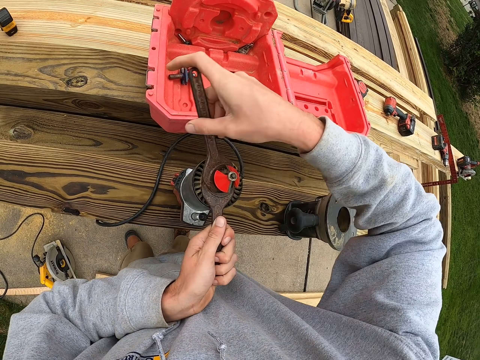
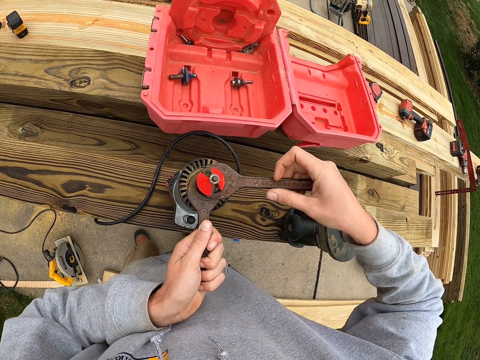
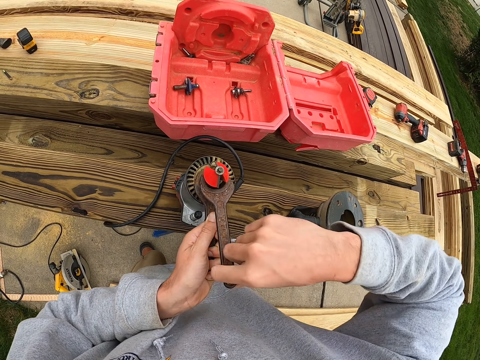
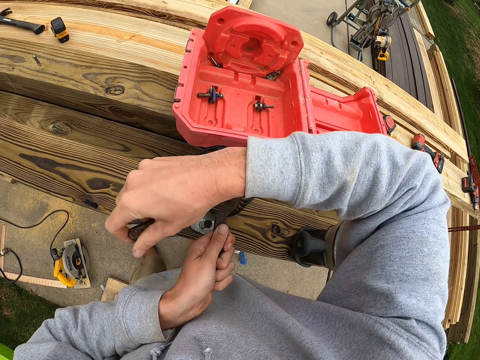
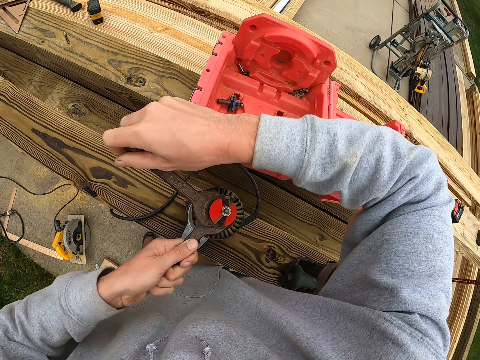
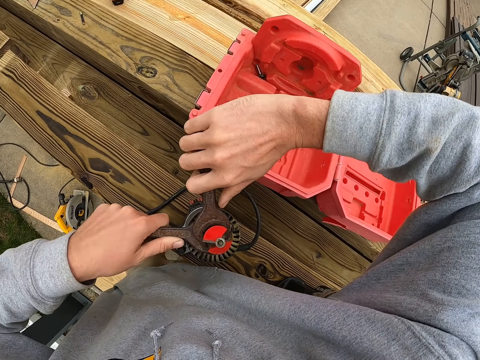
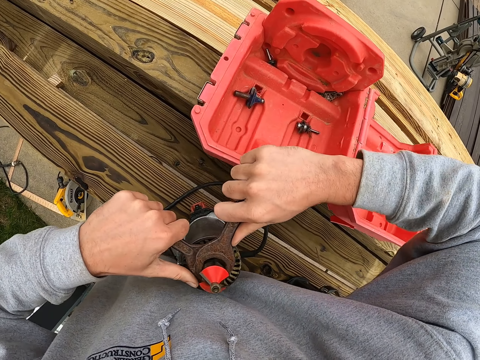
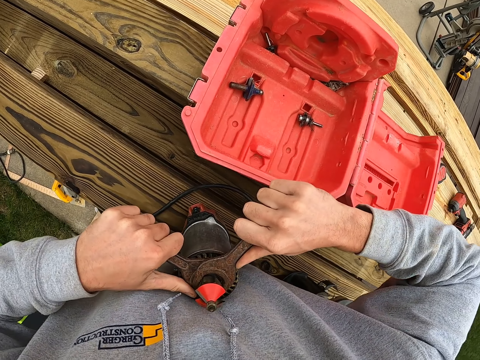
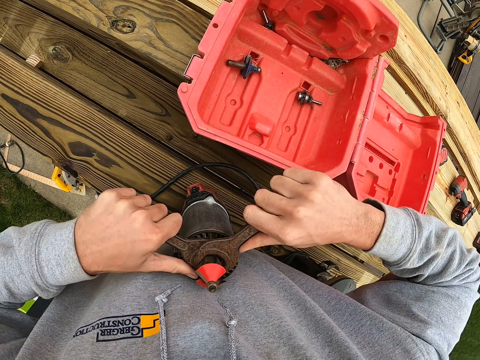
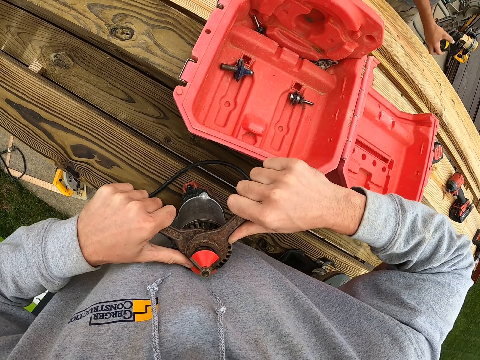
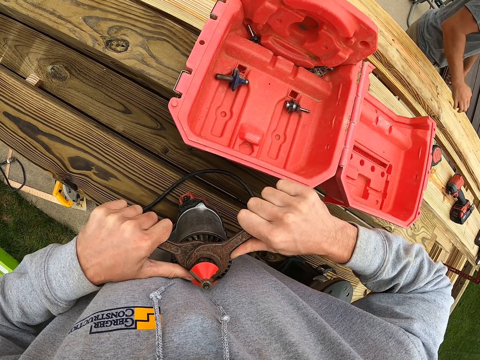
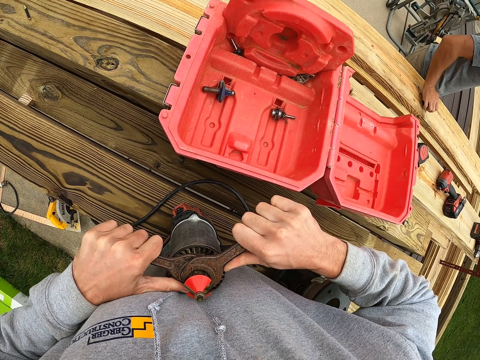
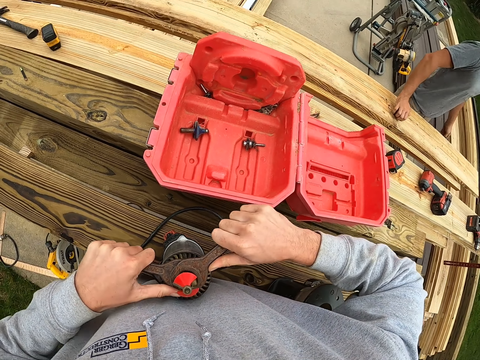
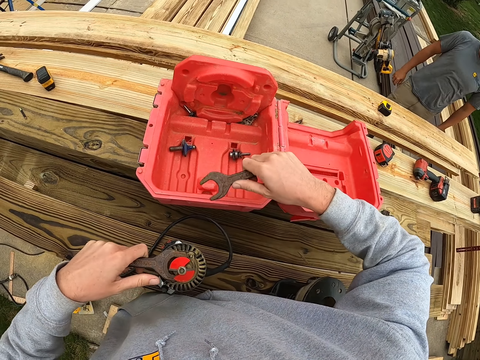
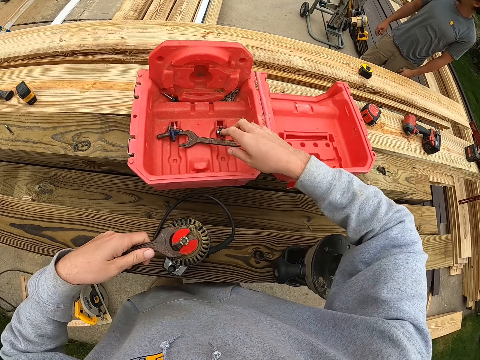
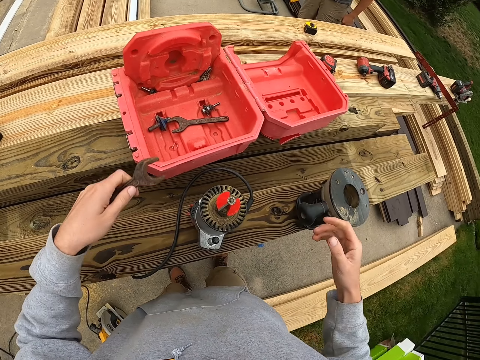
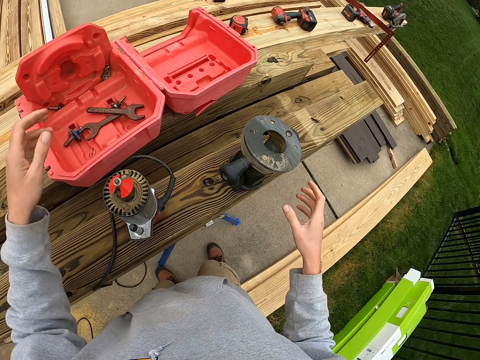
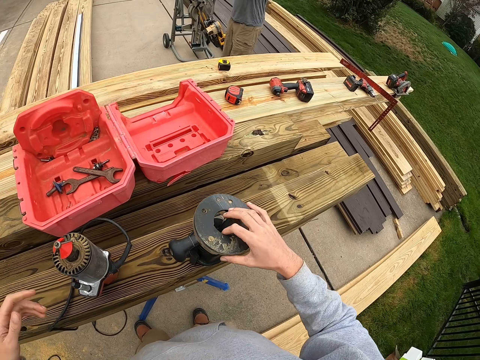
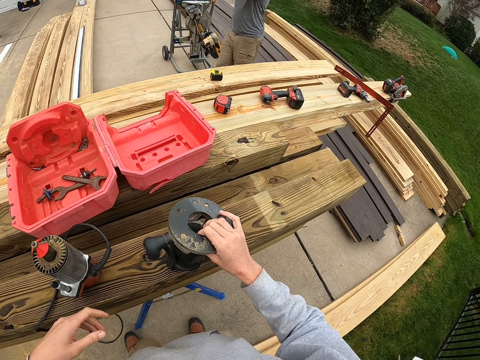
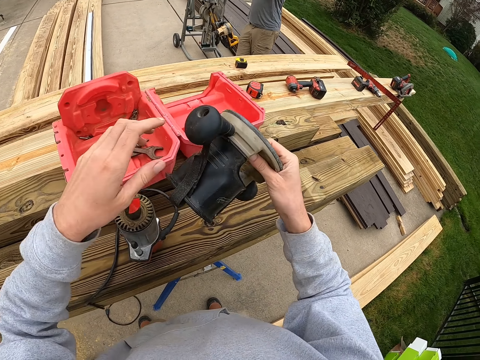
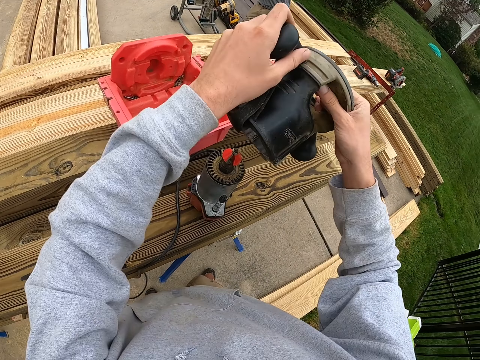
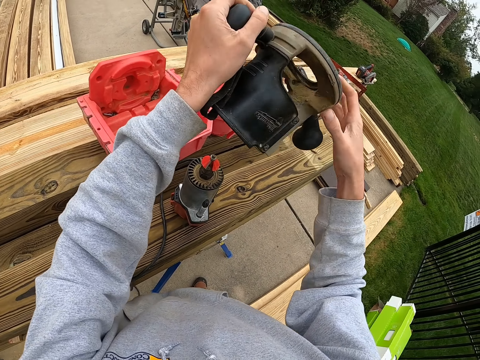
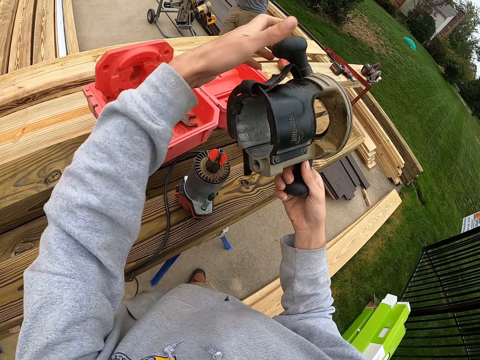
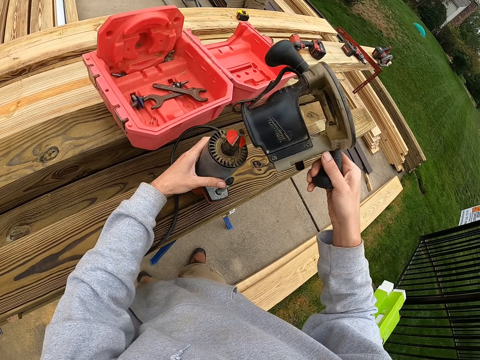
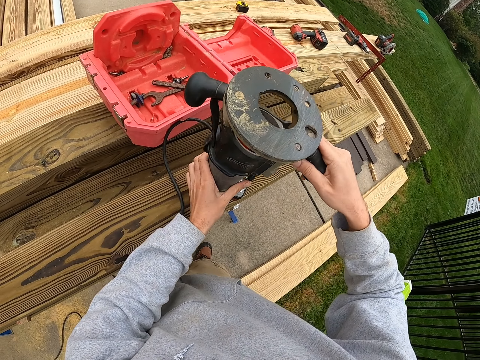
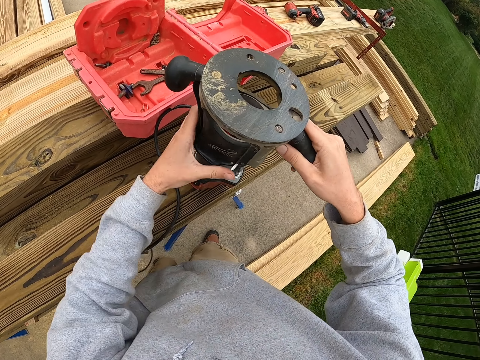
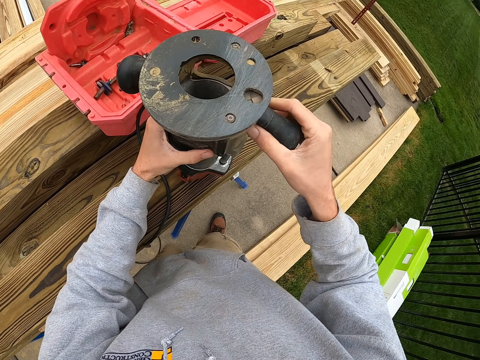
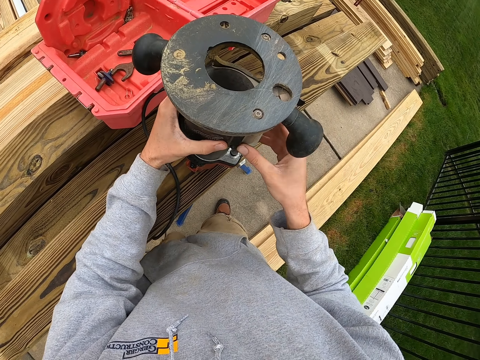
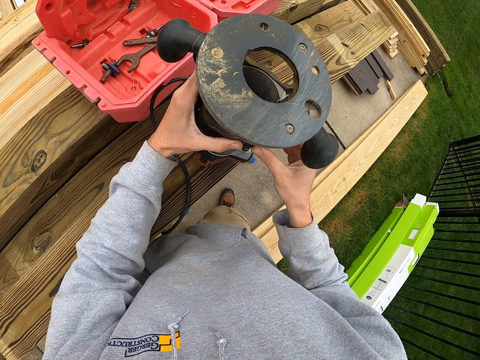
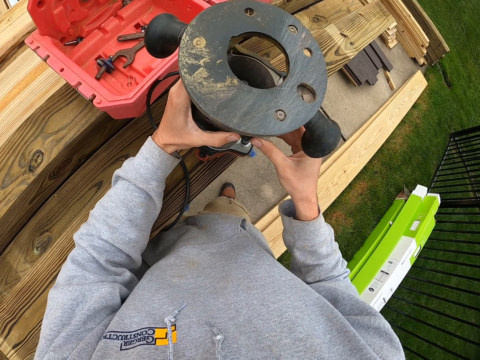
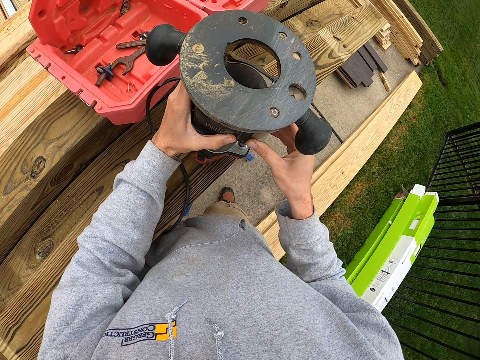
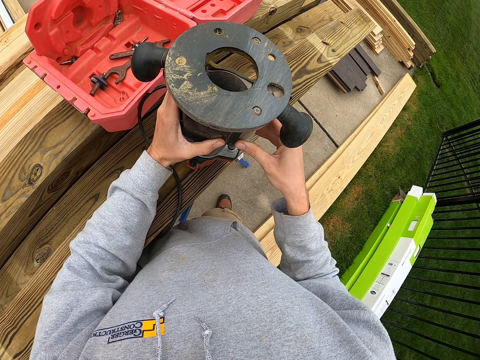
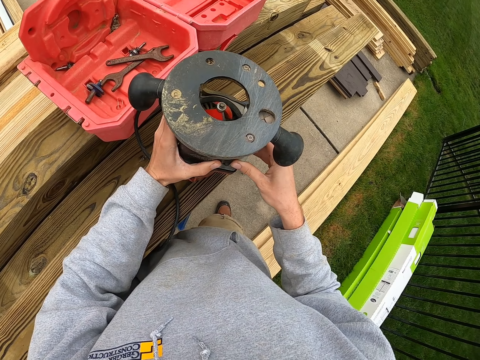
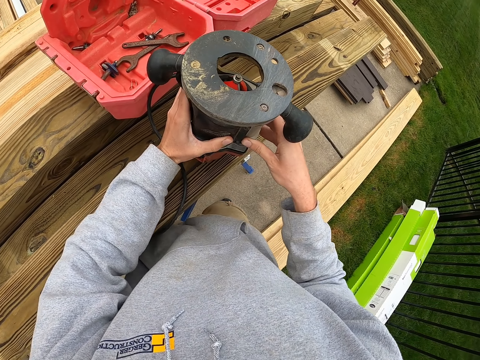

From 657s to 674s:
The camera wearer tightens the bolt with a spanner. They drop spanners in the tool box. They put a nut in the tool box. They pick up the hand saw machine cover from the timber. They put the hand saw cover on the hand saw machine. They fix the metallic tool.

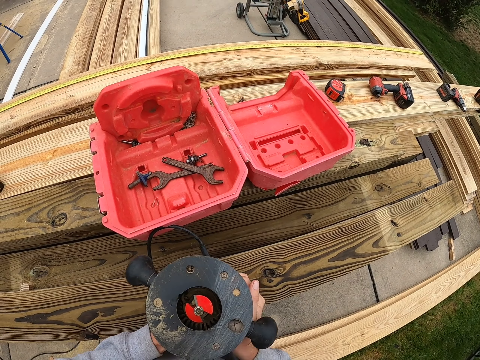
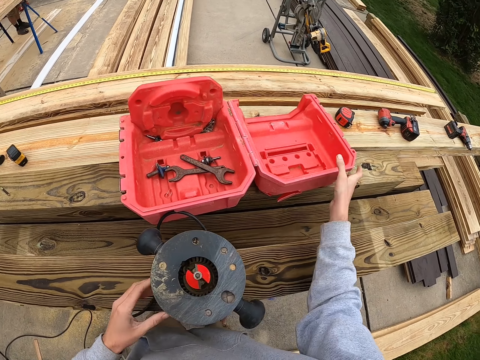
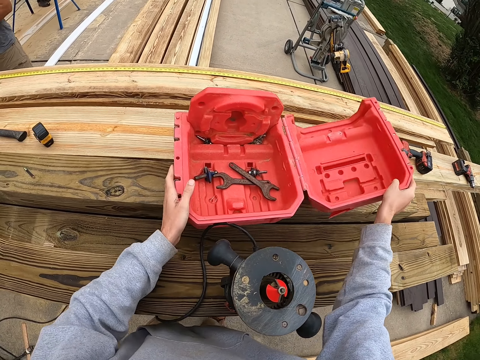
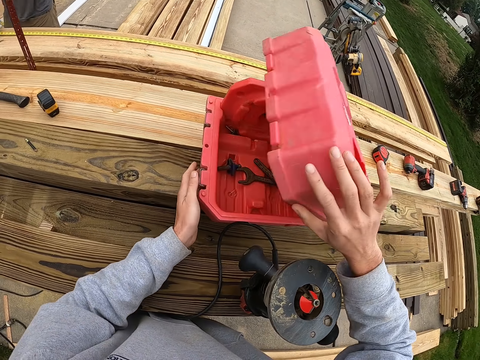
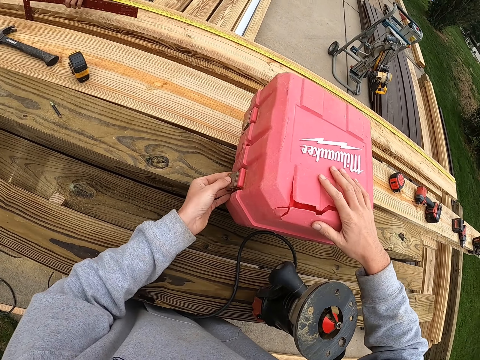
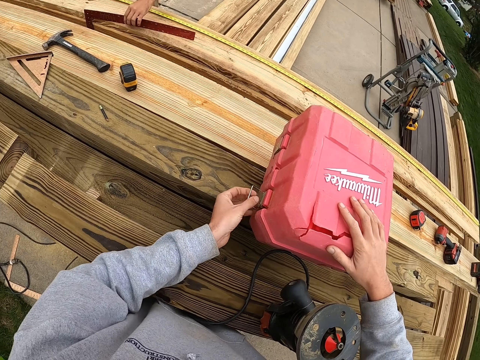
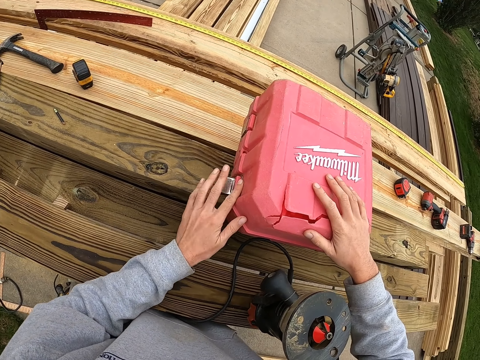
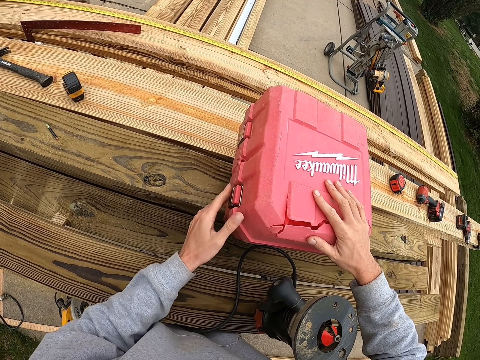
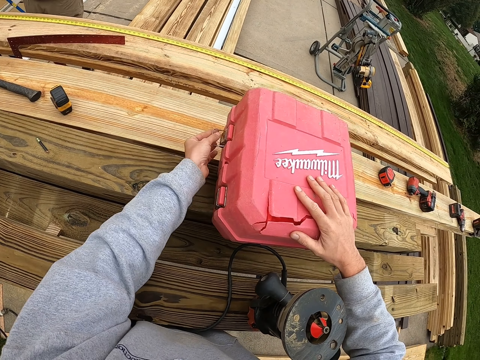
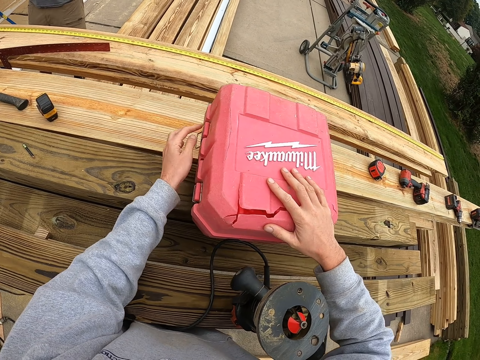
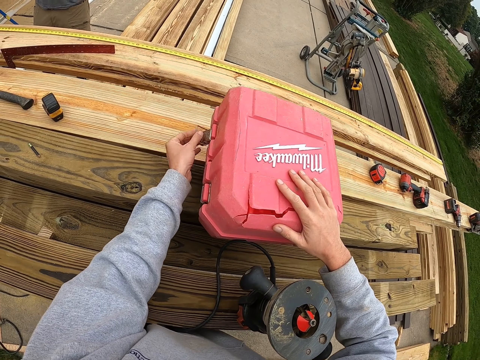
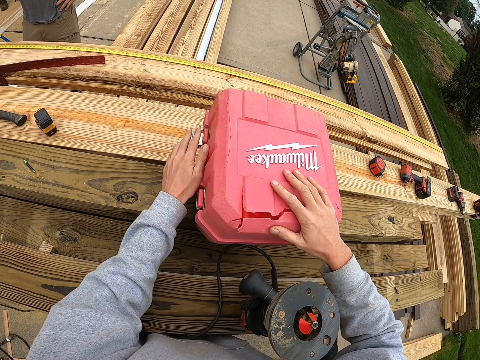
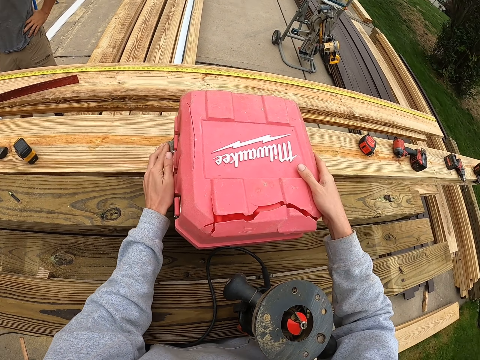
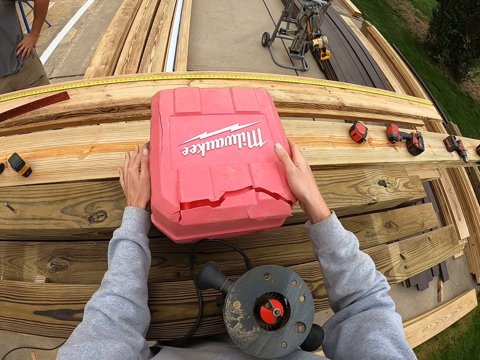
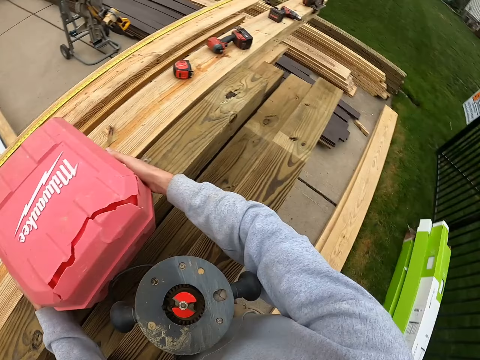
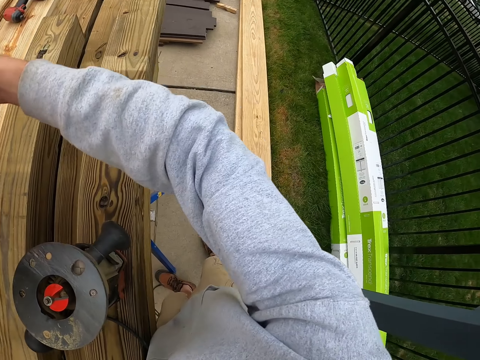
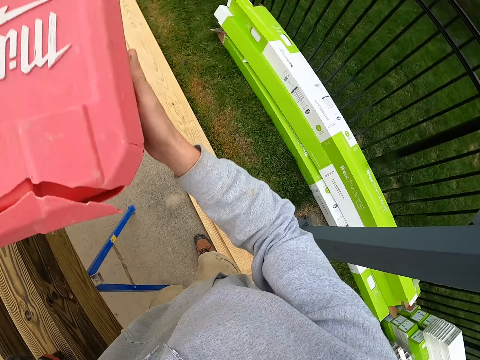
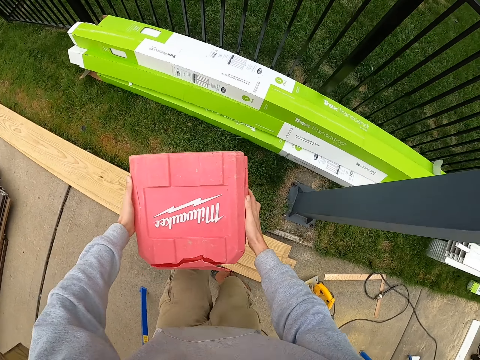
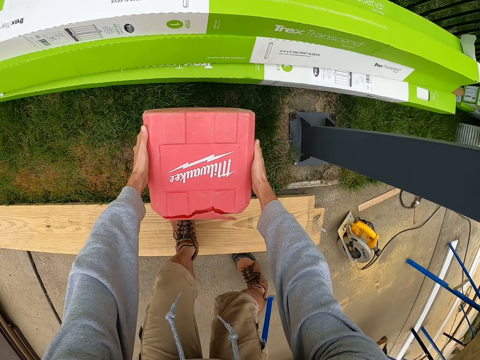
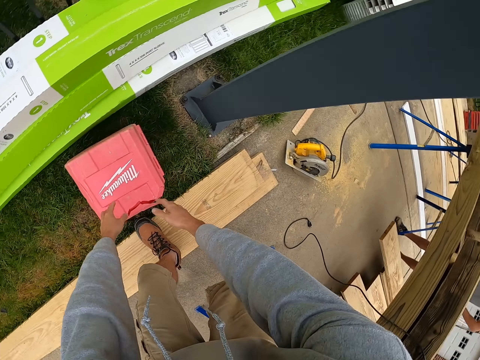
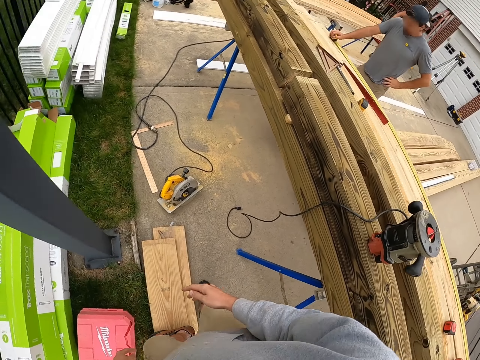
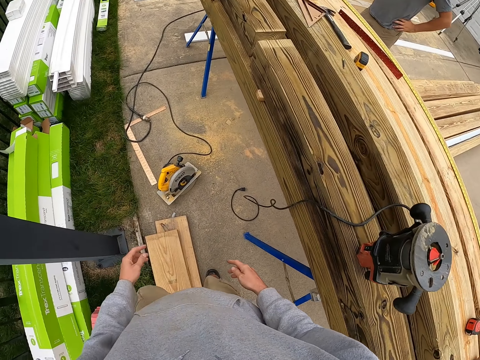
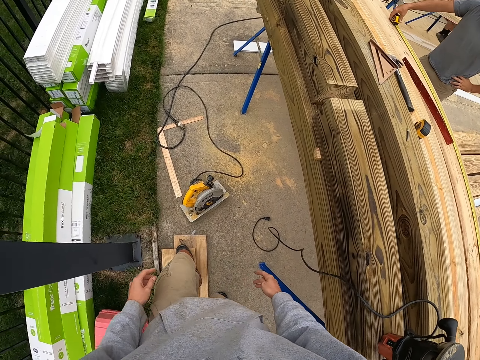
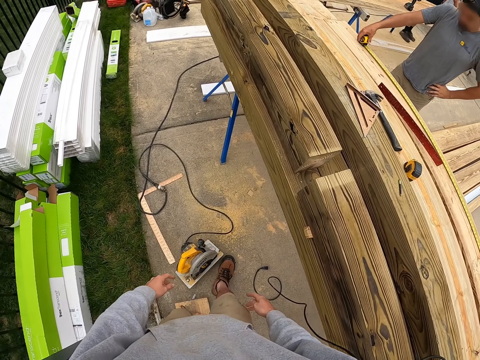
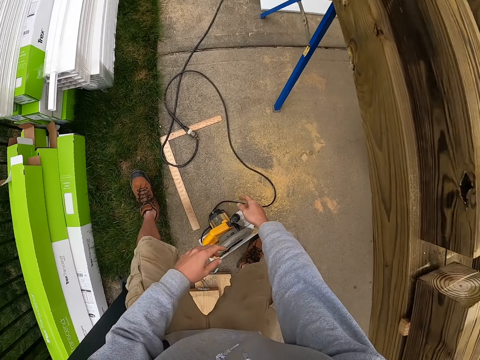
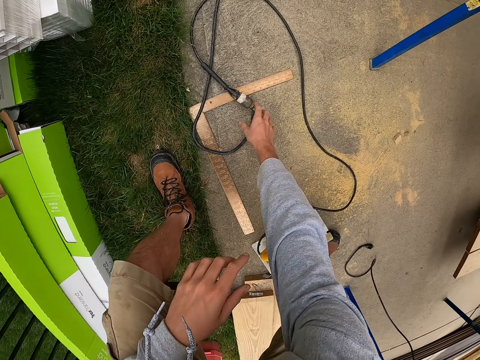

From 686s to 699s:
The camera wearer closes the tool box. They carry the tool box and put the tool box on the floor. They rise up and move forward. They pick a cable from the floor.
